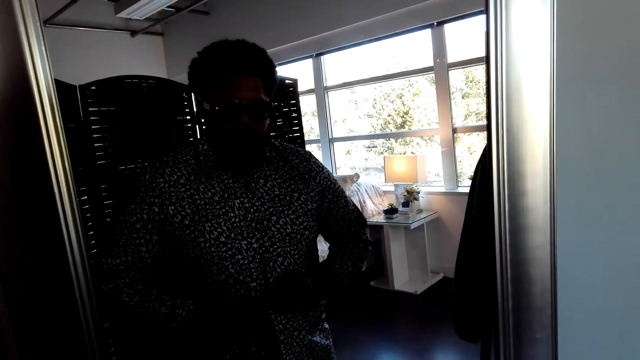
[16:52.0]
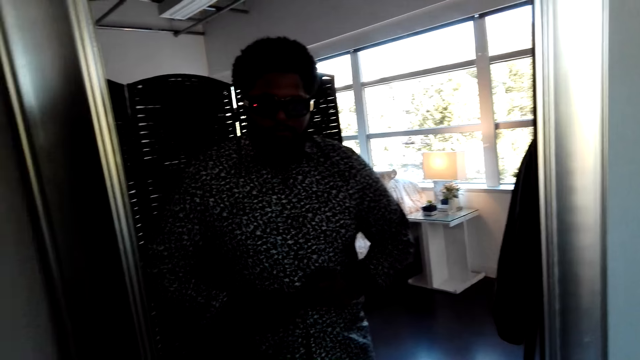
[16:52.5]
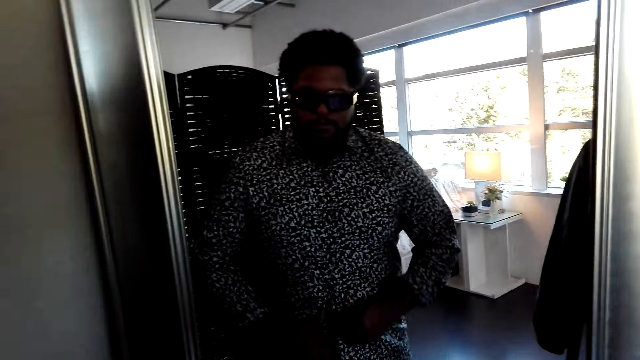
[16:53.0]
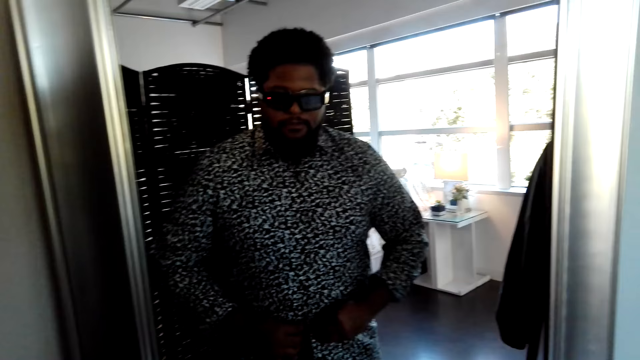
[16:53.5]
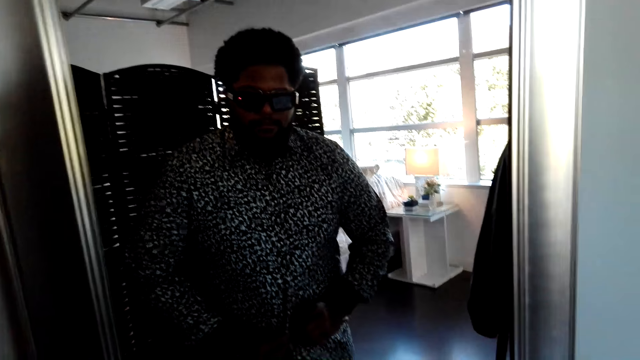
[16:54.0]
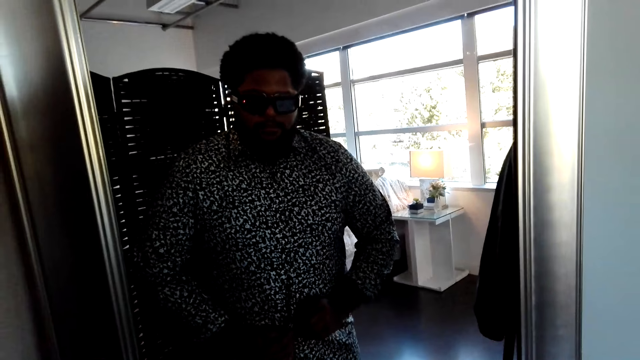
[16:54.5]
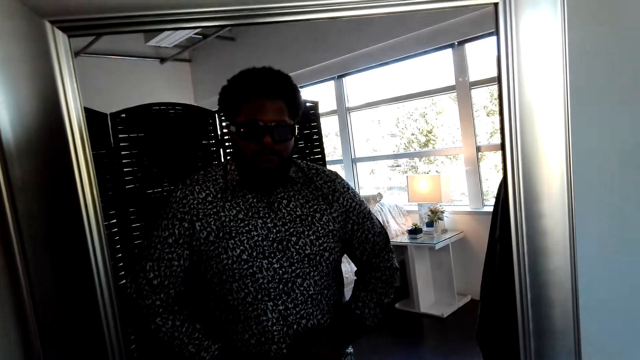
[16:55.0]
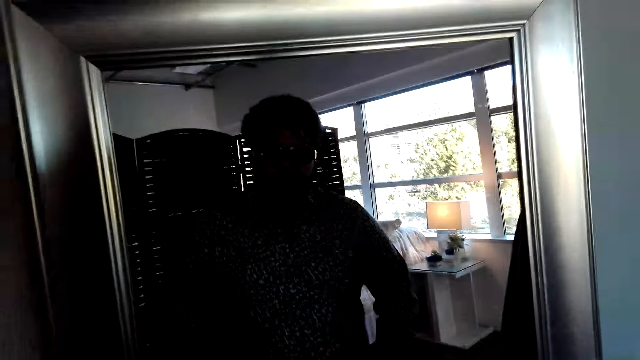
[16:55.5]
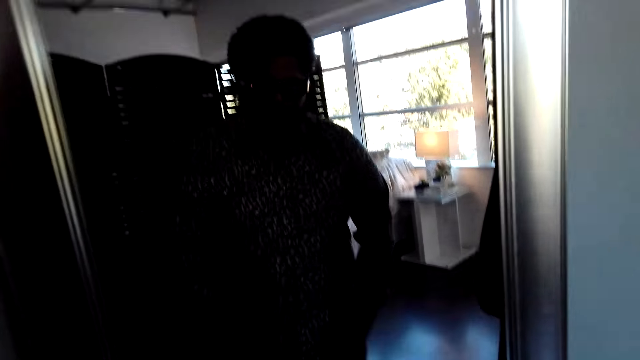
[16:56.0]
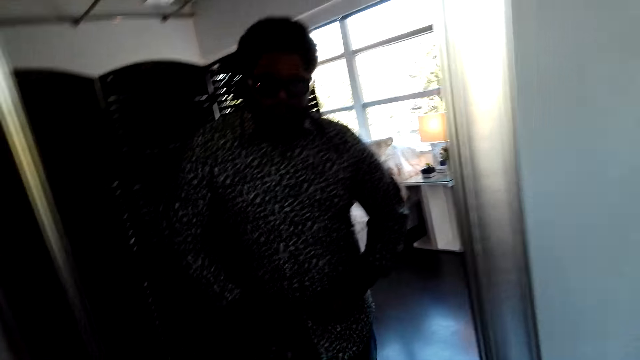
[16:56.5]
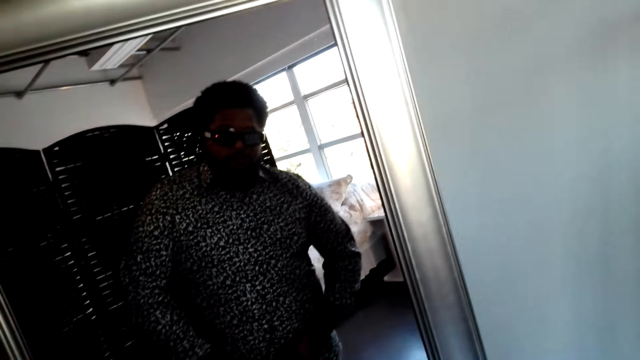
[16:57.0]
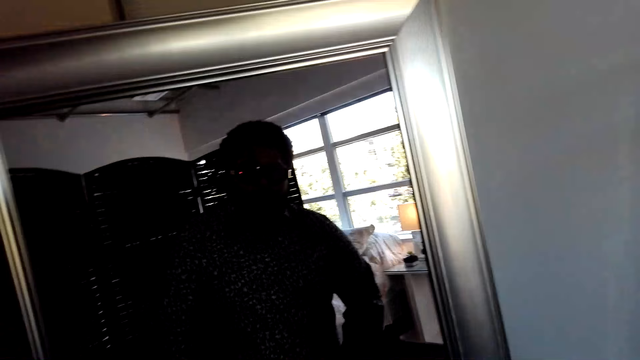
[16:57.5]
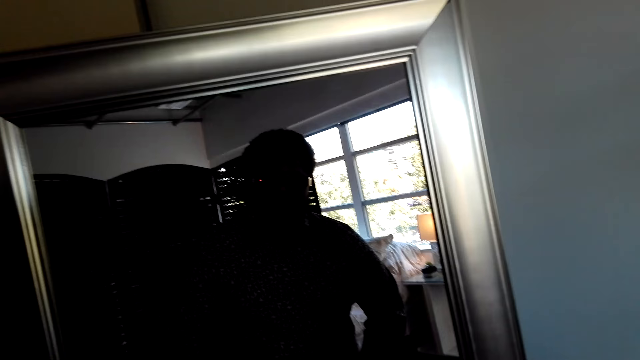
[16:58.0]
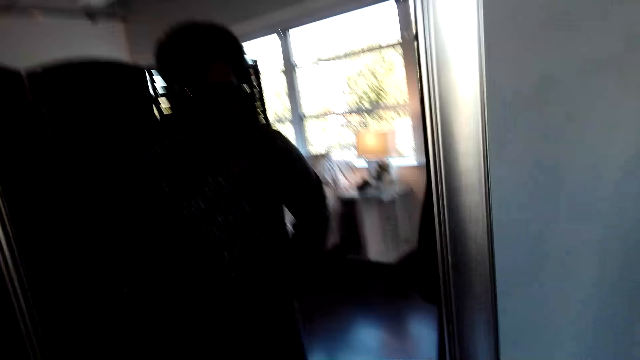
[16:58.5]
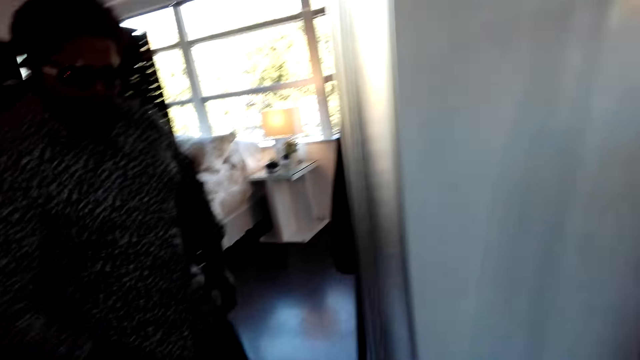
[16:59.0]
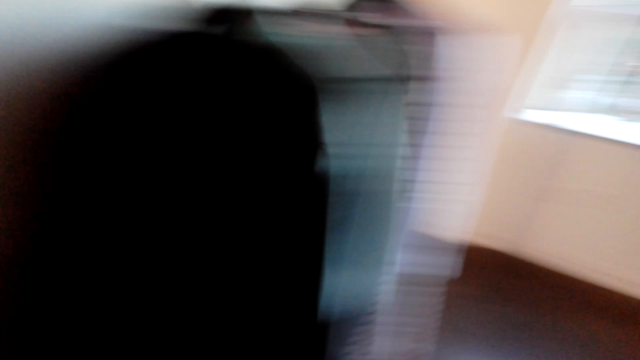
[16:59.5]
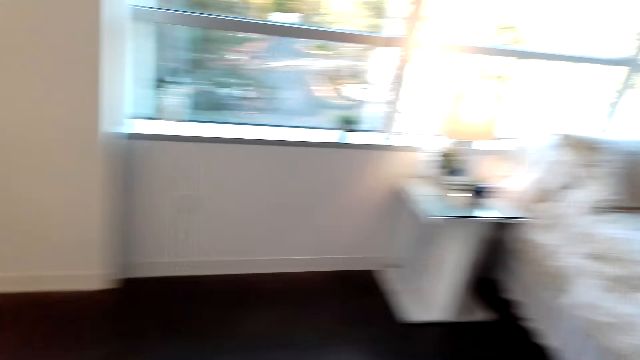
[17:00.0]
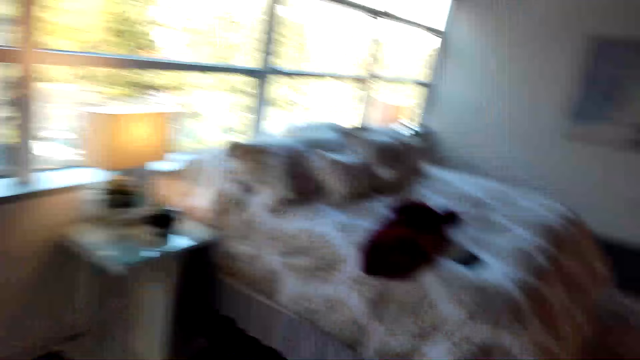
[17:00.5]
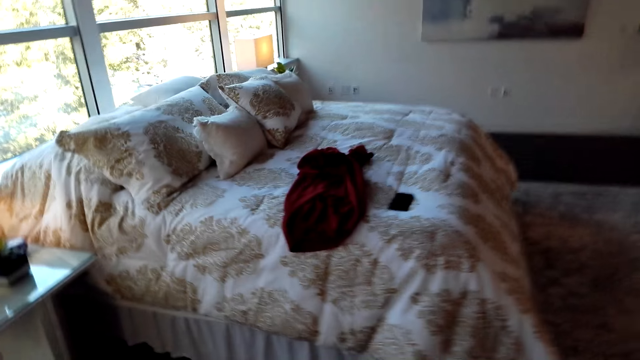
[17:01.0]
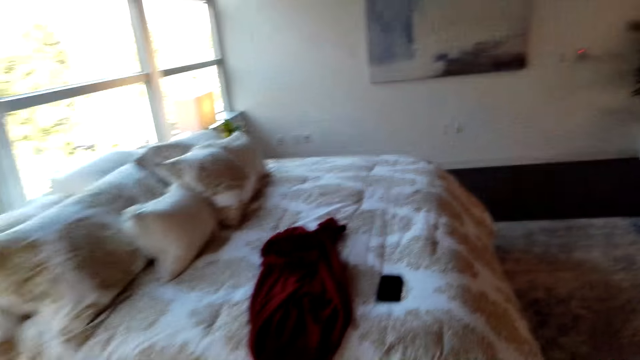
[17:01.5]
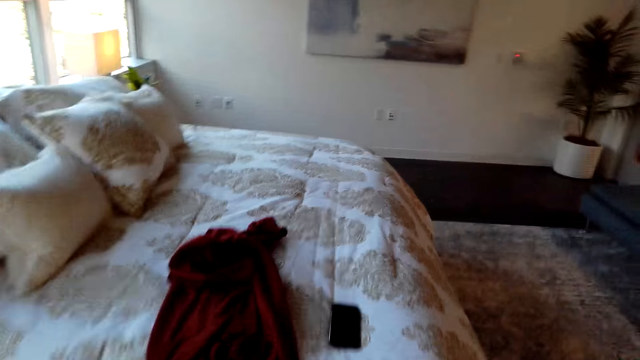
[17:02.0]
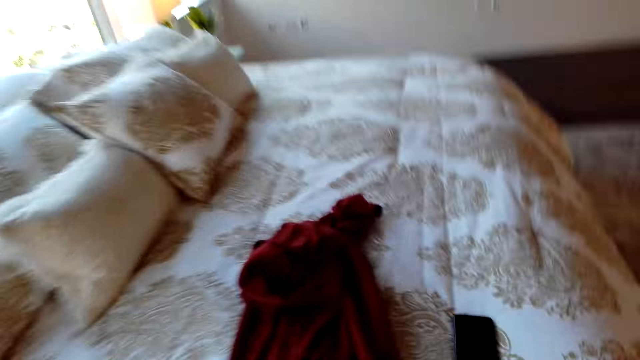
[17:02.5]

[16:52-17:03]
The camera wearer looks around.

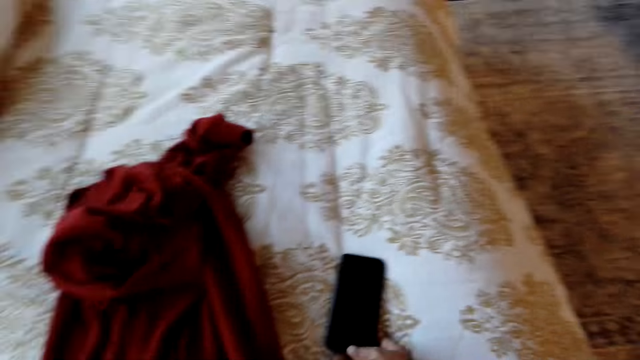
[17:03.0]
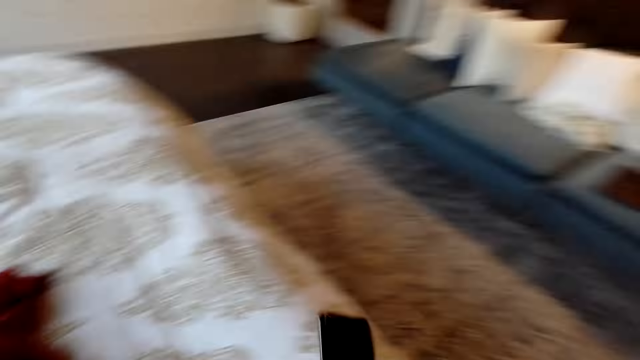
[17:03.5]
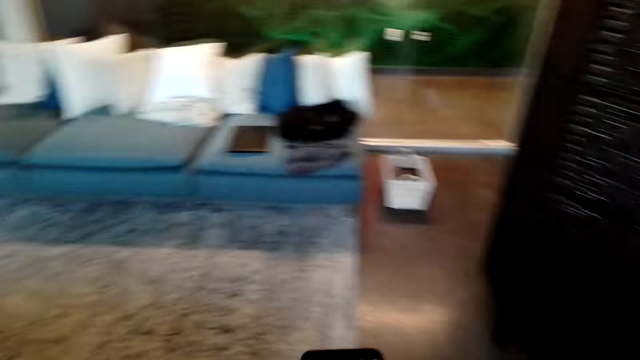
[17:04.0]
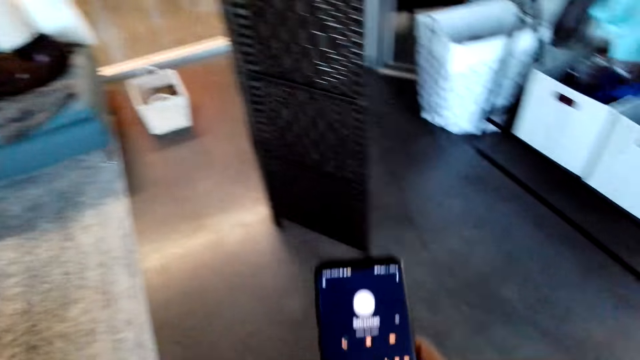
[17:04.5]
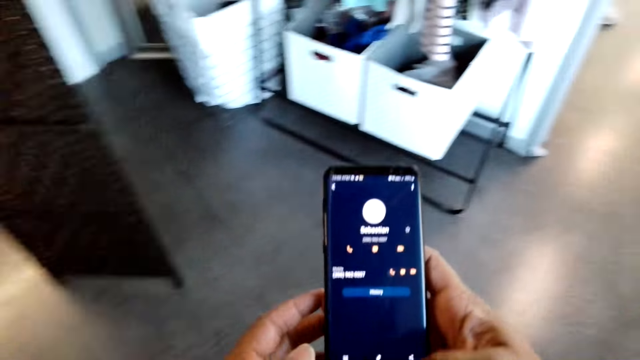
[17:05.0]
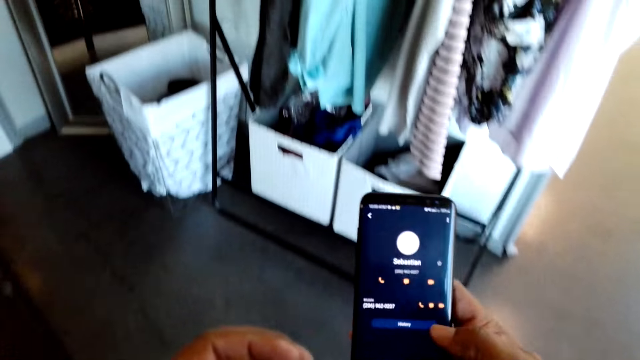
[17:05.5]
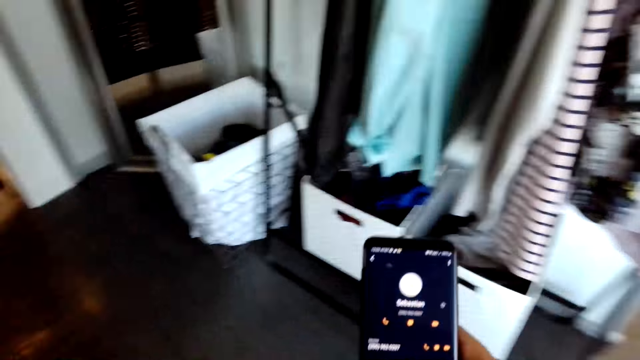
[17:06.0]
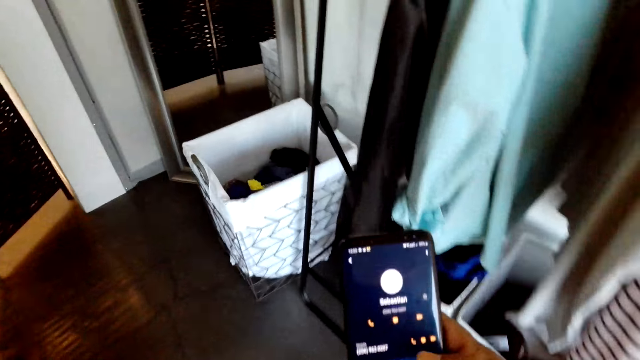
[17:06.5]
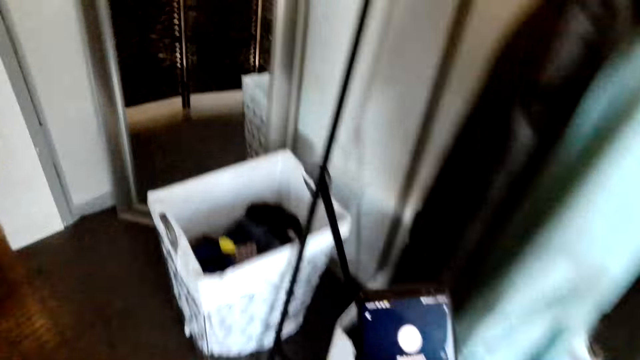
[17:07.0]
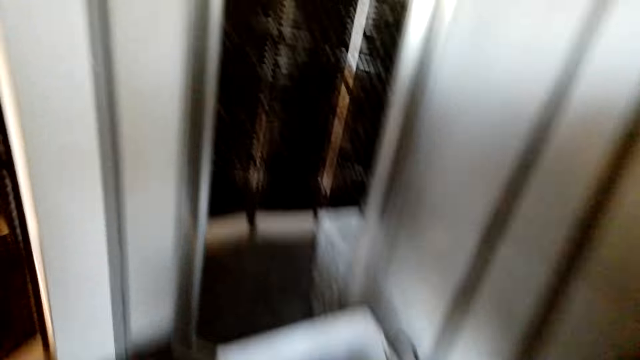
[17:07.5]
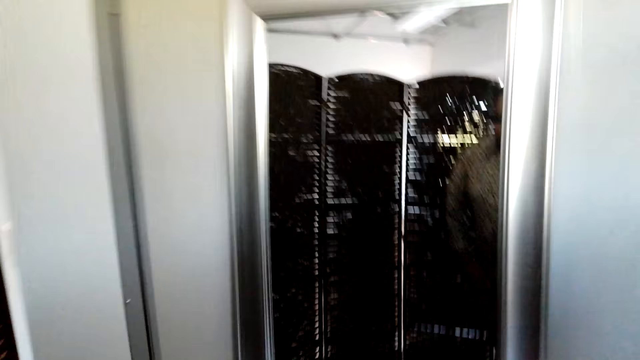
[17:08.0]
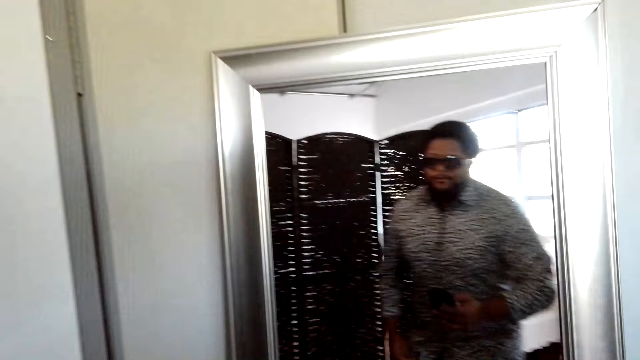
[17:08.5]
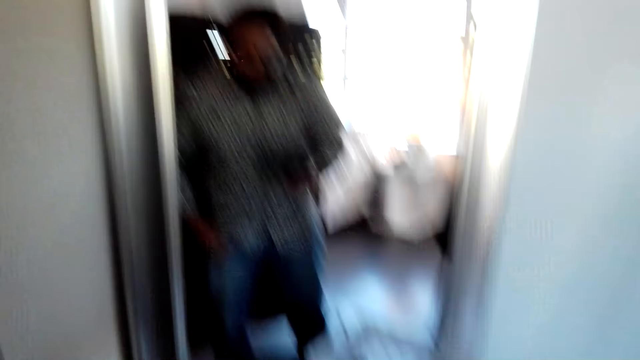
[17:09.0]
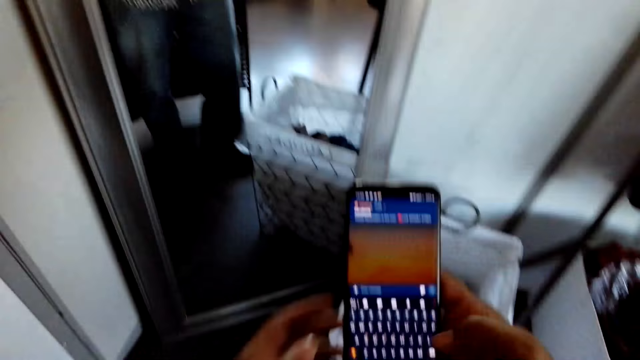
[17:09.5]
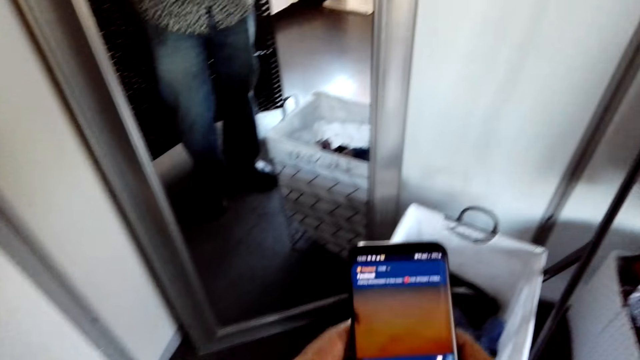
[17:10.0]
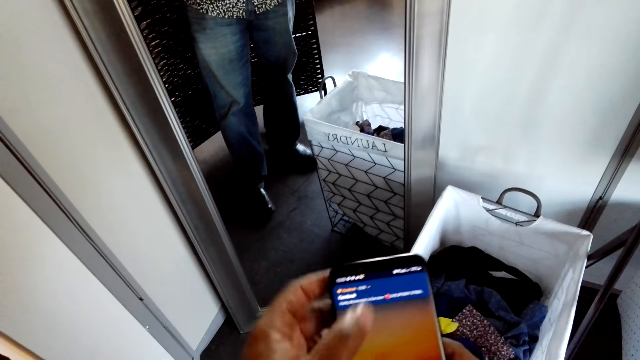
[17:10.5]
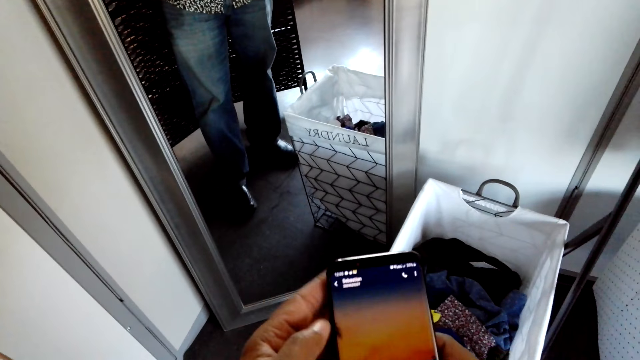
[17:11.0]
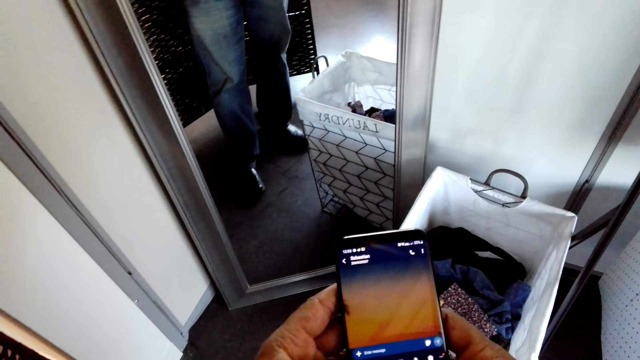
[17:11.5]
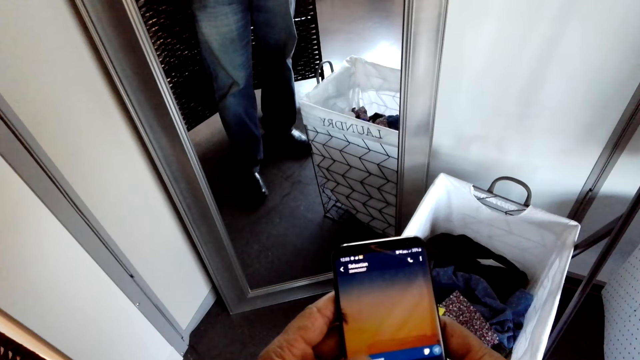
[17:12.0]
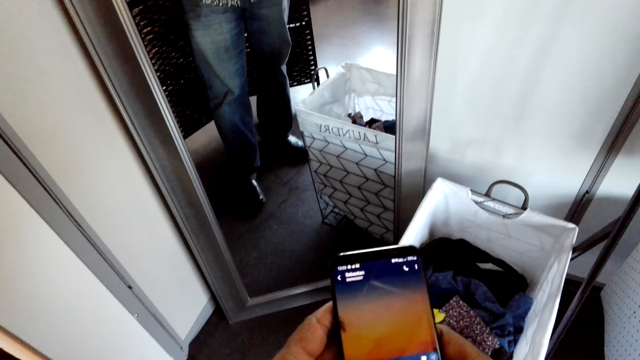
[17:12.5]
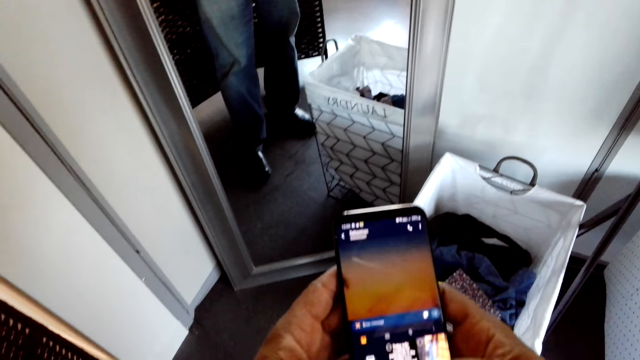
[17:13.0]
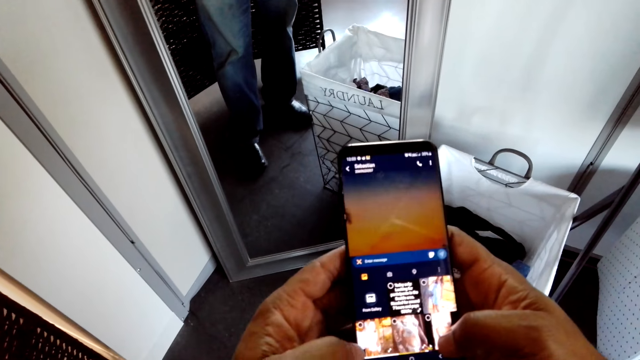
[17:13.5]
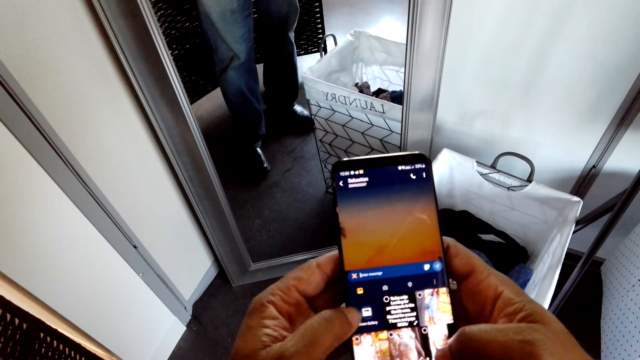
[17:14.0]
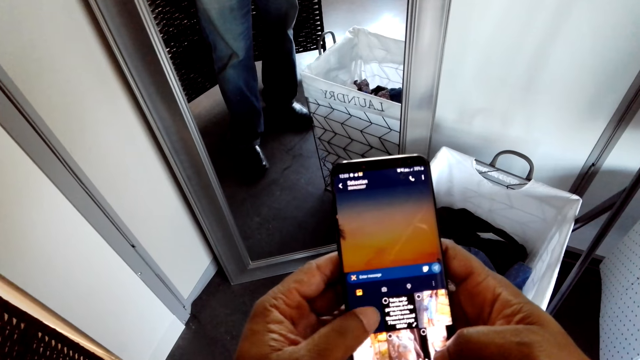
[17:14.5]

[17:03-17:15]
The camera wearer picks up the phone. They use the phone. They walk around, look around, look at the mirror and use the phone.
